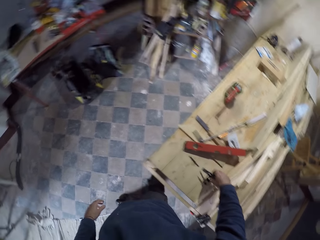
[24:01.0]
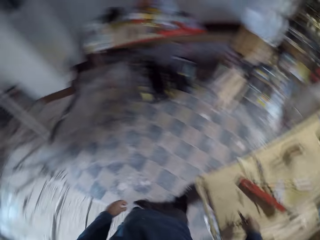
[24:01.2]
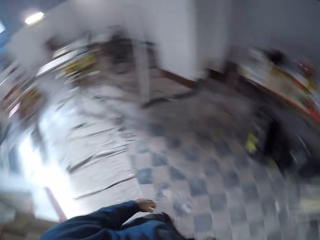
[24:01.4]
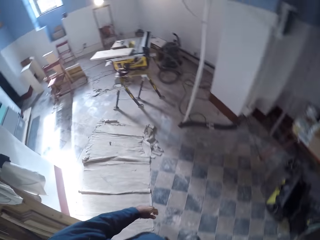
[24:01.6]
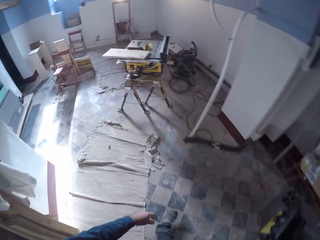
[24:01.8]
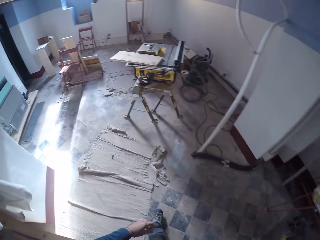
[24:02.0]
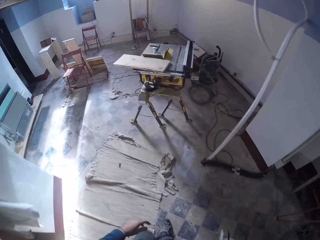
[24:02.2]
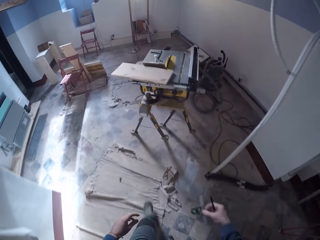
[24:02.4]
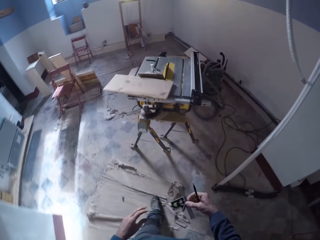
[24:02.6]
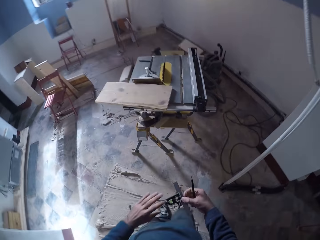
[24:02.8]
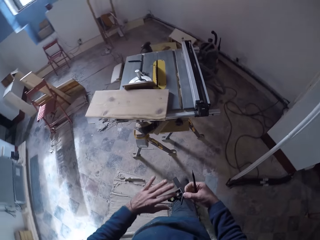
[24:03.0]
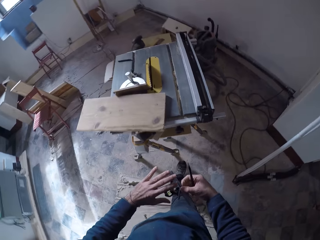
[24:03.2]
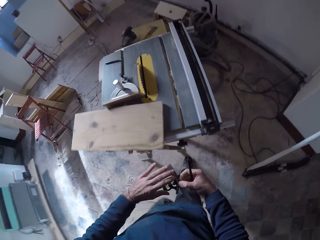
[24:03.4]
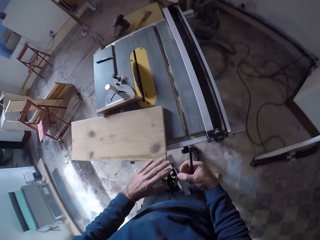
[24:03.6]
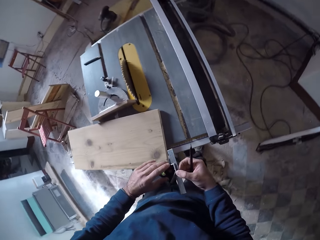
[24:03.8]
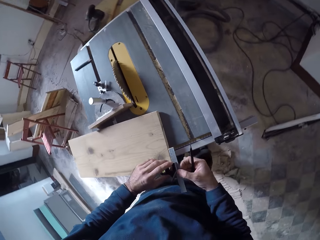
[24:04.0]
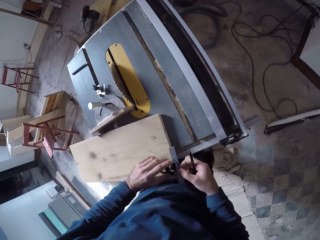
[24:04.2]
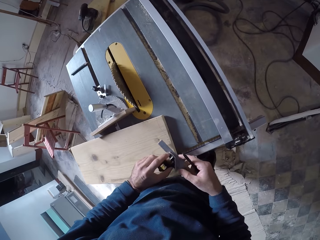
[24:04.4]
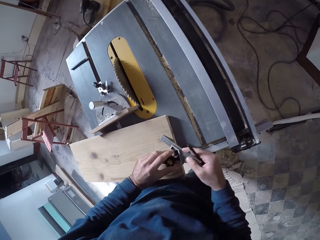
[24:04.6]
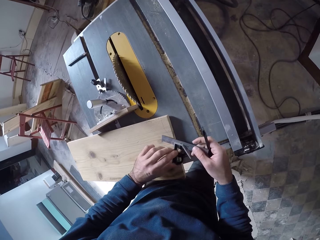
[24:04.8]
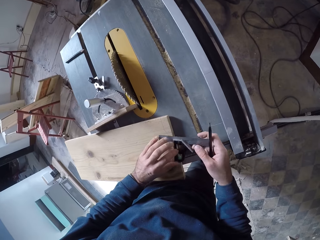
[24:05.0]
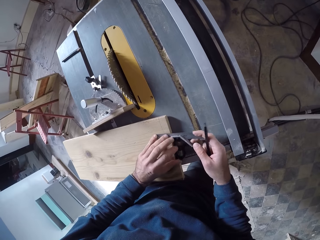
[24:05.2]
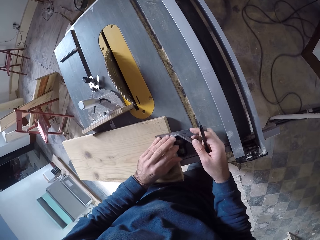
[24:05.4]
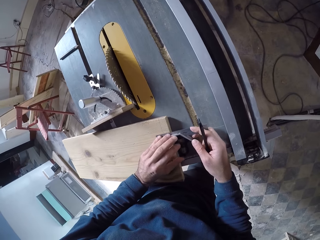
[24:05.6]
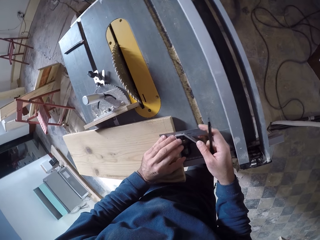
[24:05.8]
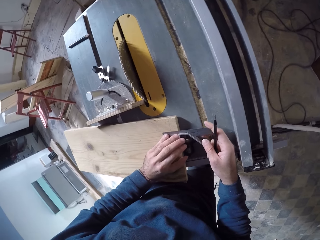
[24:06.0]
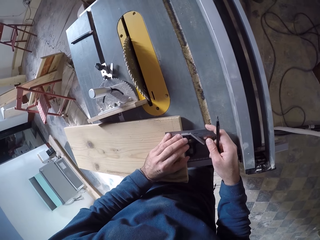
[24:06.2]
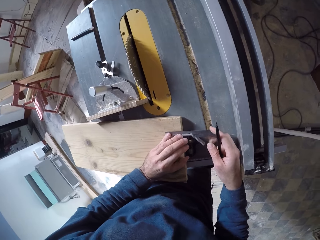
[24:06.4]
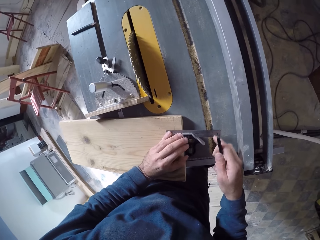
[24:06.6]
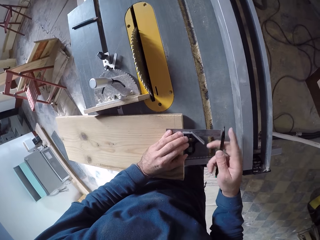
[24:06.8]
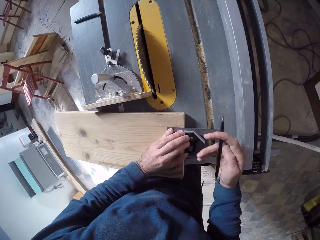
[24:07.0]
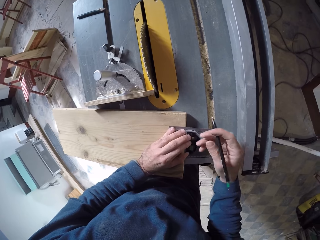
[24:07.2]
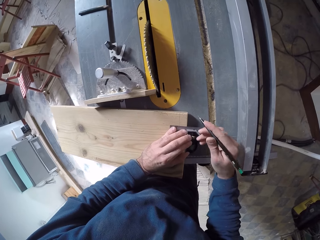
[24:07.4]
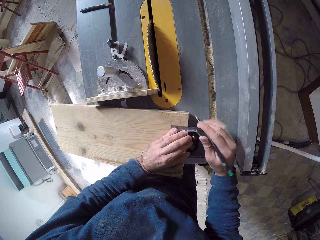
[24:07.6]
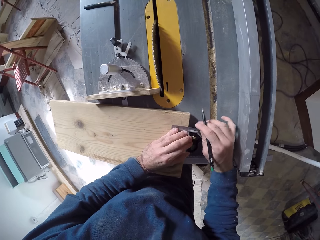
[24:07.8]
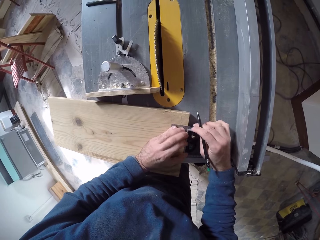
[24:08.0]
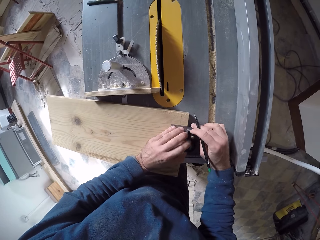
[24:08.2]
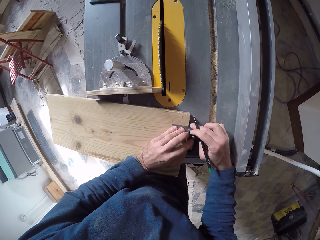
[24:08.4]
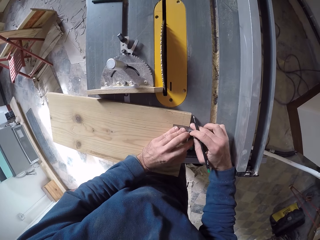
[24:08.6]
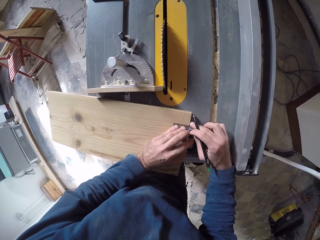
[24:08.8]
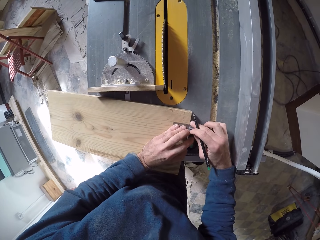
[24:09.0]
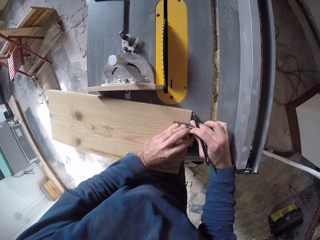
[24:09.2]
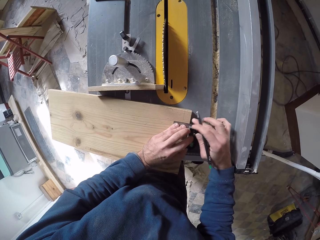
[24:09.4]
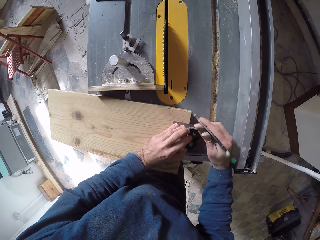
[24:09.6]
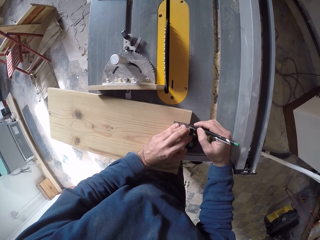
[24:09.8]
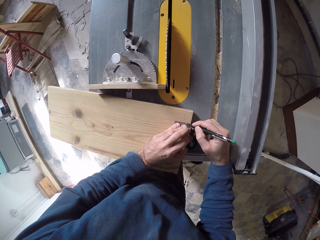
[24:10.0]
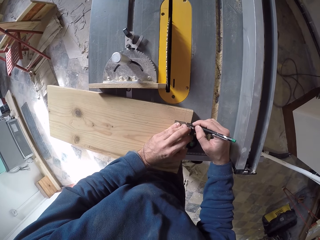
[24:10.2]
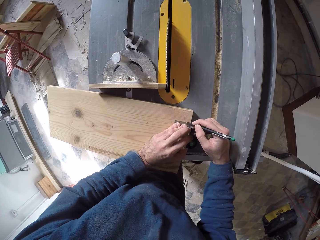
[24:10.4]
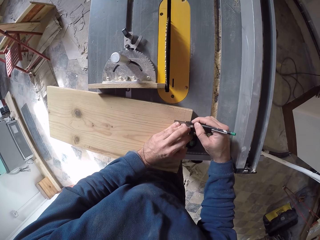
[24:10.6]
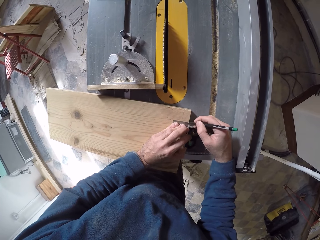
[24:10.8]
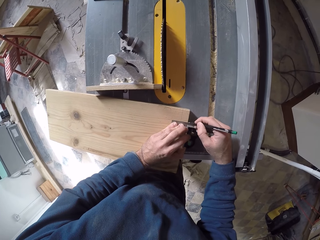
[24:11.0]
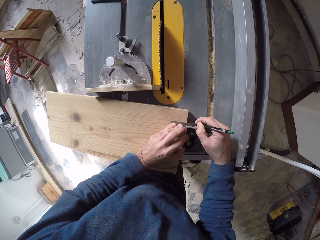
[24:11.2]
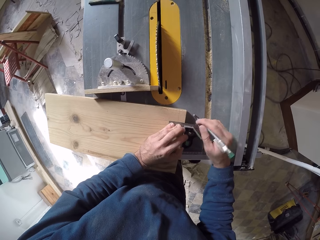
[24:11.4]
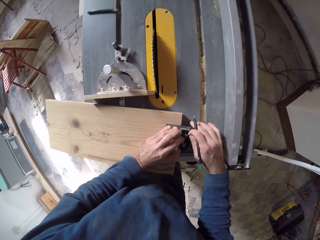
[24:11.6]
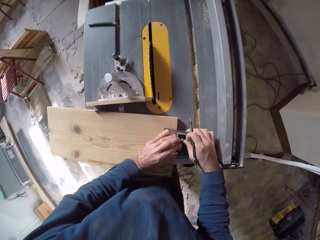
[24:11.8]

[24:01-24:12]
The camera wearer picks up the combination square from the table with his right hand. He walks towards the table saw in the carpentry workshop. He holds the combination square with both hands. He places the combination square on the piece of wood with both hands. He measures the wood. He marks the piece of wood on the table saw with the pen in his right hand.

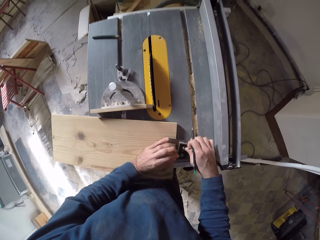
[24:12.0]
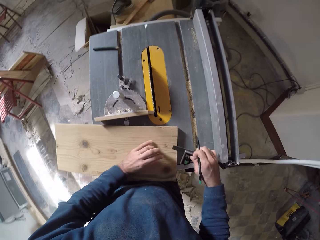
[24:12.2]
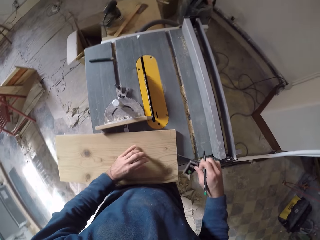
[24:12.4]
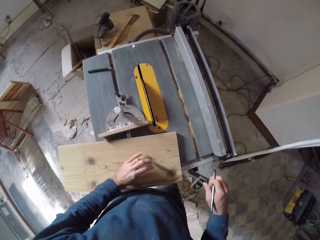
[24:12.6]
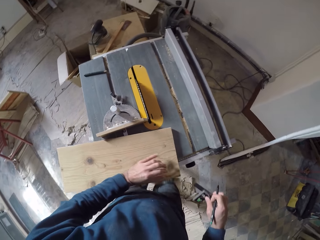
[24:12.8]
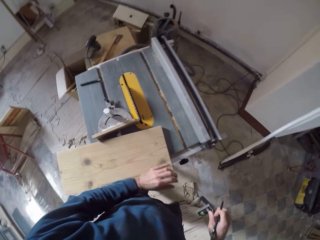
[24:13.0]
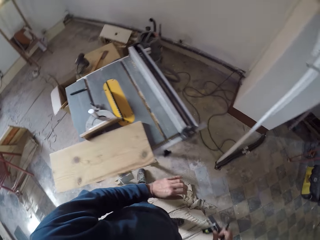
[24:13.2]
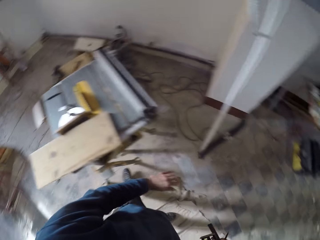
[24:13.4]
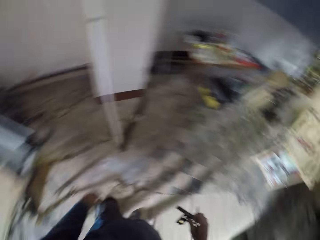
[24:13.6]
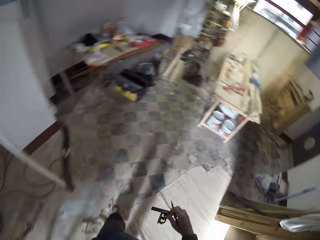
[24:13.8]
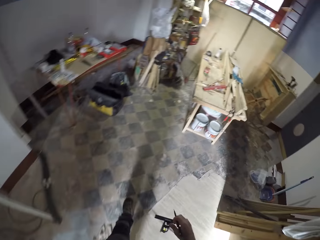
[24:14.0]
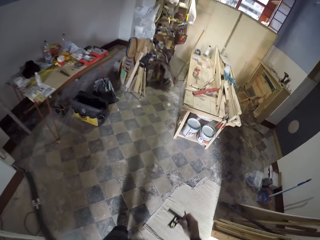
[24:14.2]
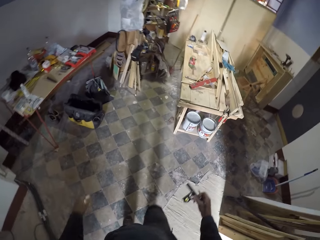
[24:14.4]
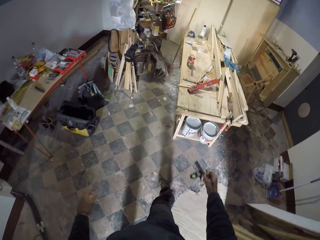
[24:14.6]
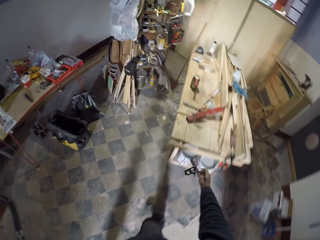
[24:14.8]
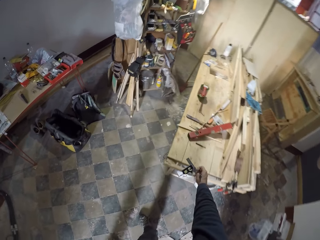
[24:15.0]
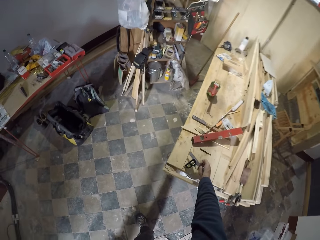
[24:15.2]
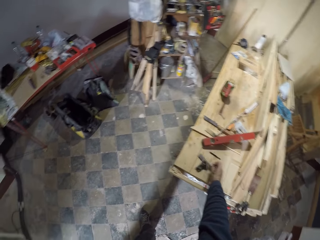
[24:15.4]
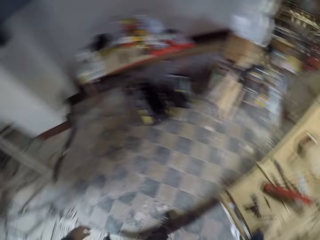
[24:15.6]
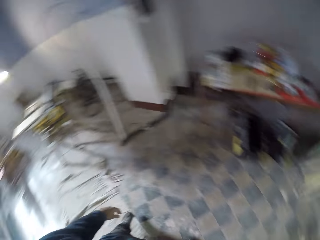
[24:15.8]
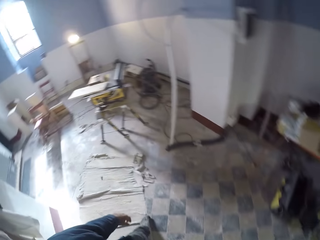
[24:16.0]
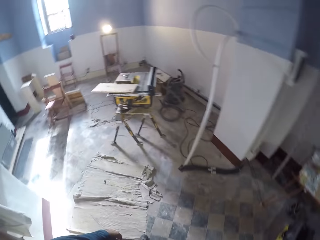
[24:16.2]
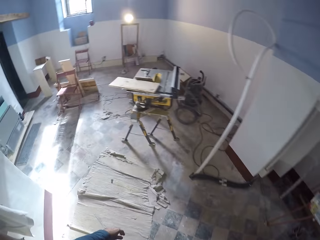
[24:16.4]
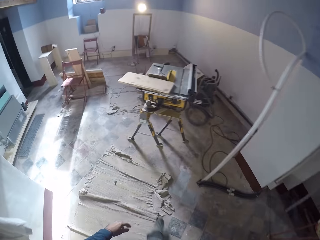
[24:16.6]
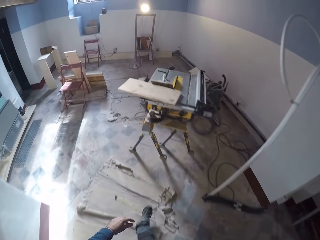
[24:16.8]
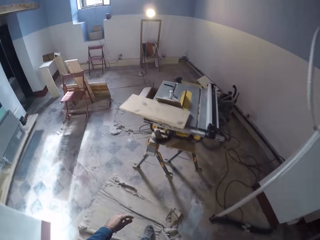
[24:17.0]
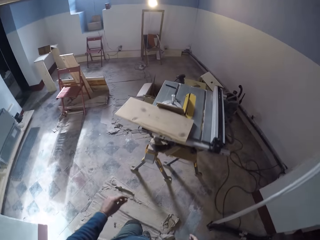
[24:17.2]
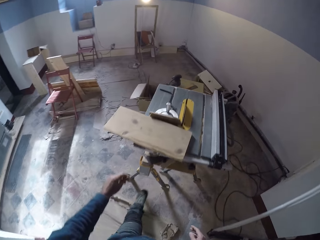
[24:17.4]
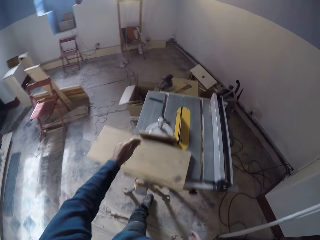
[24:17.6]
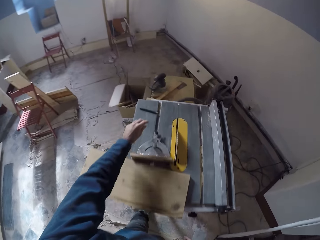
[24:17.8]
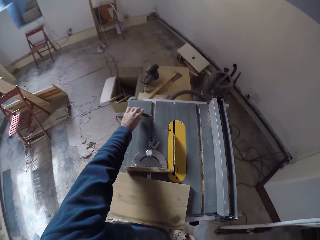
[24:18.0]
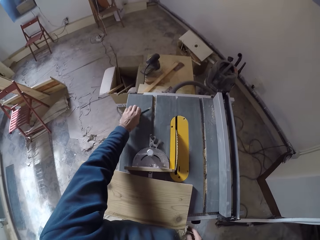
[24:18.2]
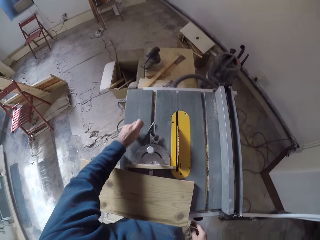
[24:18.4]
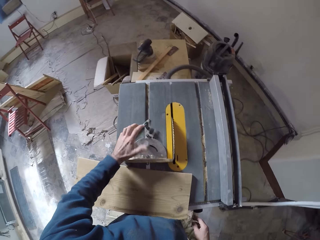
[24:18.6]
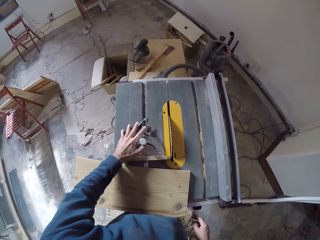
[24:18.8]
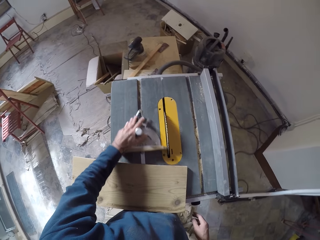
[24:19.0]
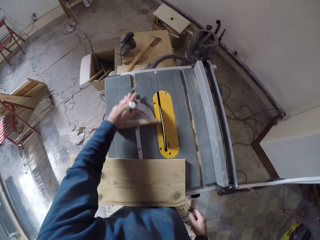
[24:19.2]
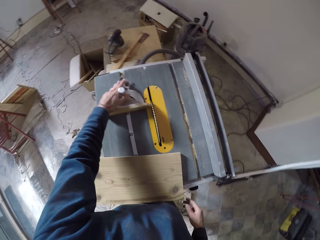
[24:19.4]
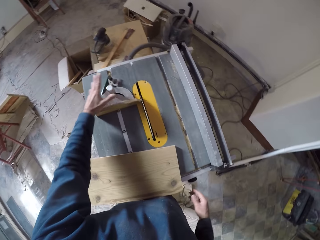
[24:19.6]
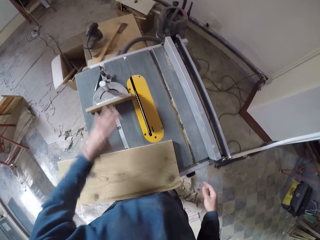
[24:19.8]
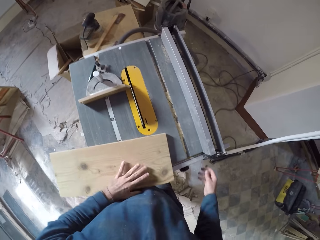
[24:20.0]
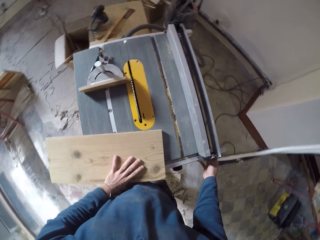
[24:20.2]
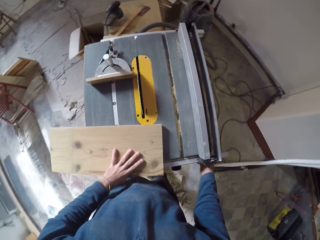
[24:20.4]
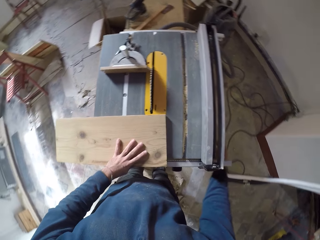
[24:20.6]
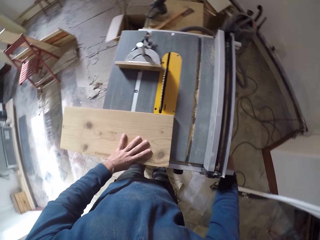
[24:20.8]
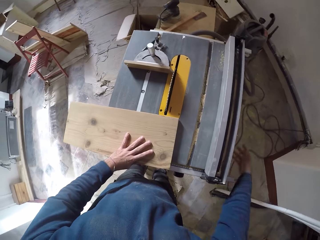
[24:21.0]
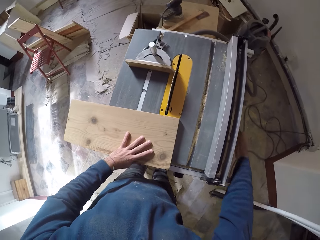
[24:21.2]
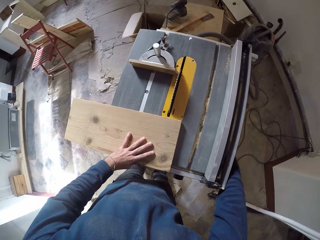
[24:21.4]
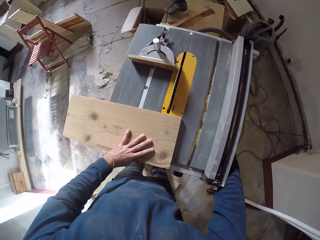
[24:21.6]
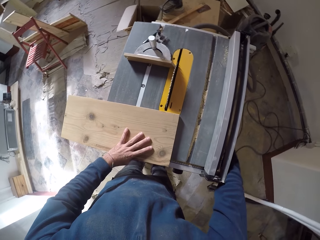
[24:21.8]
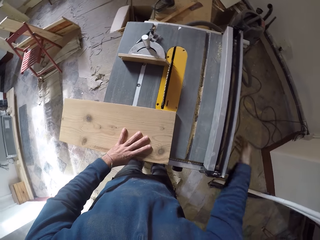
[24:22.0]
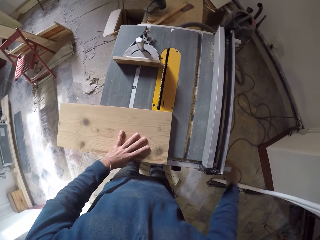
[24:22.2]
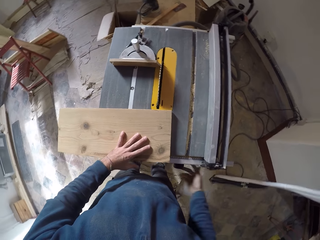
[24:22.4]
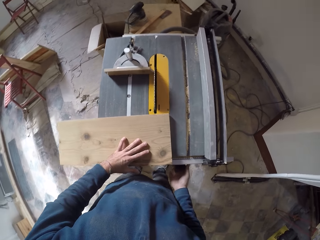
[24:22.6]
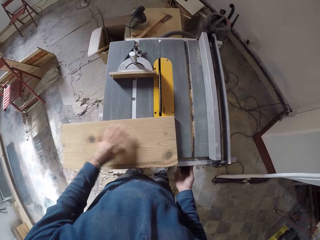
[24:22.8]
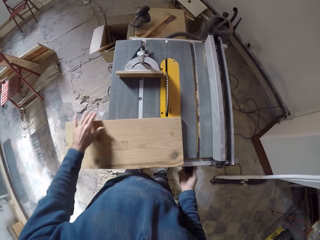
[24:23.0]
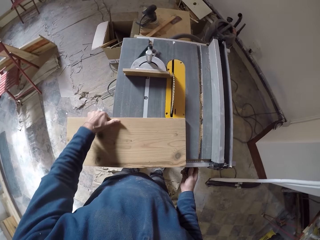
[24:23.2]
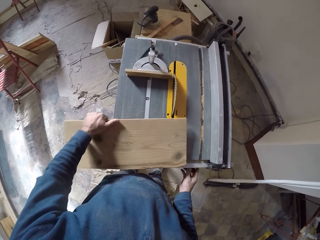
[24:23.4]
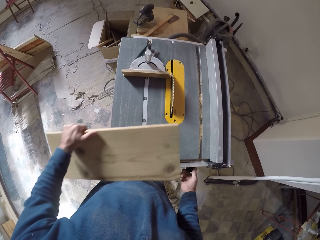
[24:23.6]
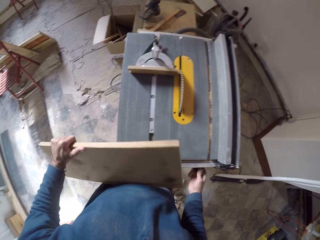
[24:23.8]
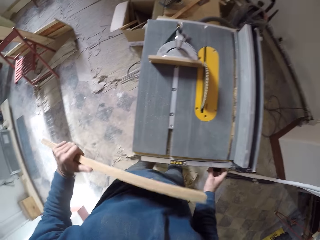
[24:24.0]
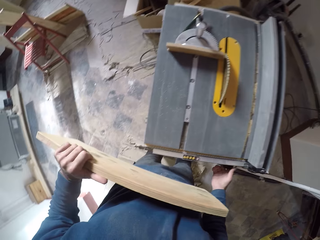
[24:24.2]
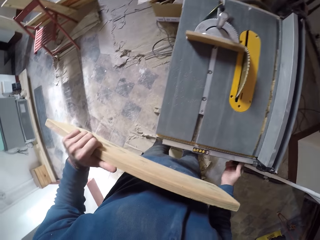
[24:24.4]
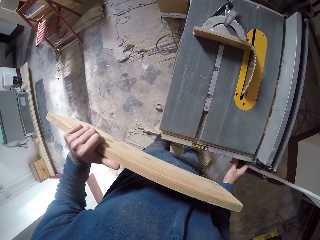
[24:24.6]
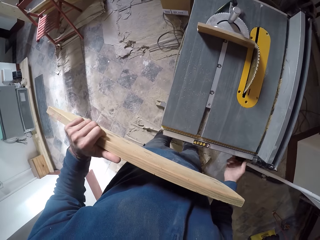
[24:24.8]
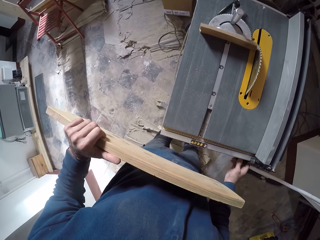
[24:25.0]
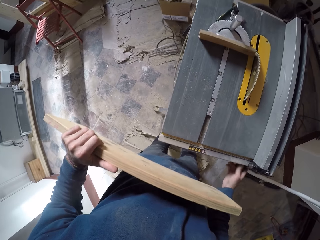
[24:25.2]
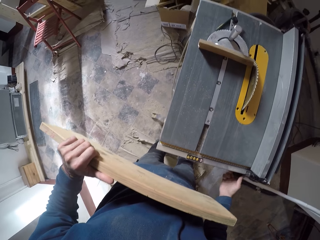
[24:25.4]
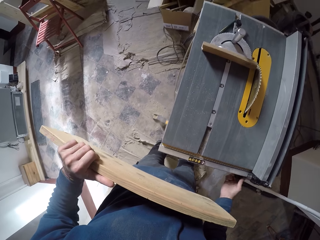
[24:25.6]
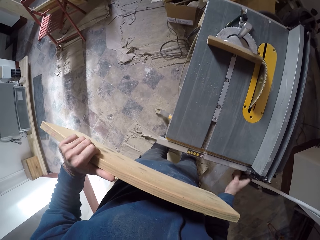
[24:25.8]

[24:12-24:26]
The camera wearer takes the combination square off the piece of wood with both hands. He walks towards the table in the carpentry workshop. He drops the combination square on the table with his right hand. He walks towards the table saw or power saw in the carpentry workshop. He shifts a pen on the table saw with his left hand. He picks up the pen or pencil. He adjusts the miter gauge on the table saw with his left hand. He puts his left hand on the piece of wood on the table saw. He operates the adjustment handwheel of the table saw with his right hand. He lifts the piece of wood on the table saw with his right hand. He adjusts the power saw.
